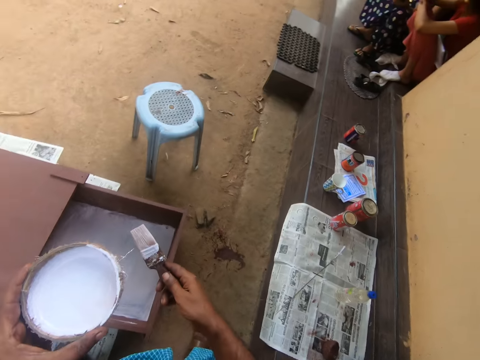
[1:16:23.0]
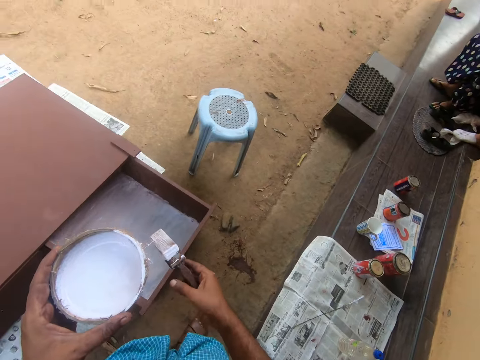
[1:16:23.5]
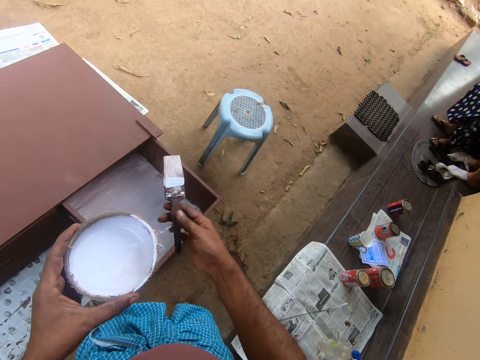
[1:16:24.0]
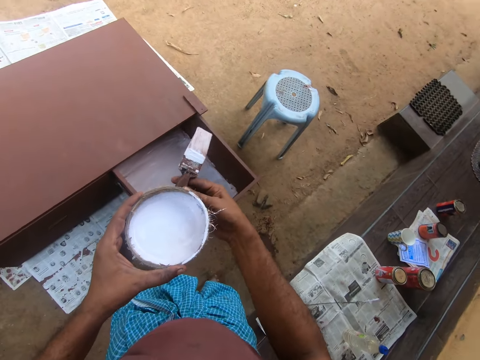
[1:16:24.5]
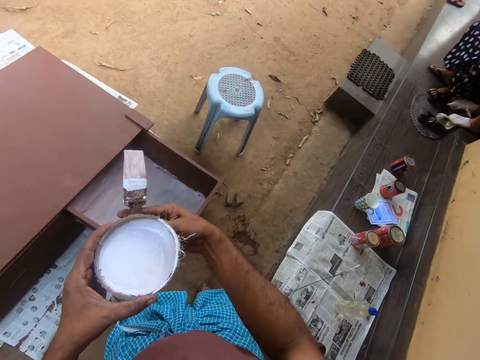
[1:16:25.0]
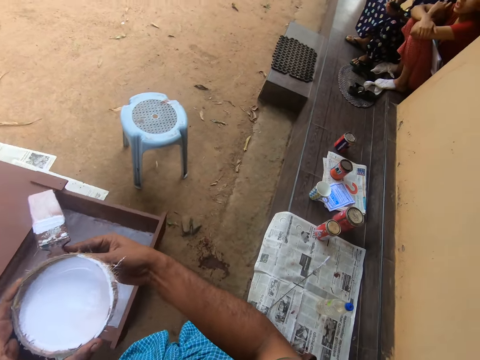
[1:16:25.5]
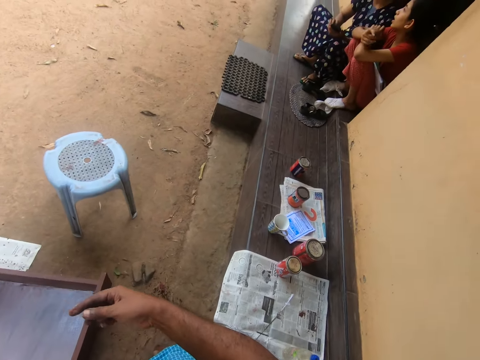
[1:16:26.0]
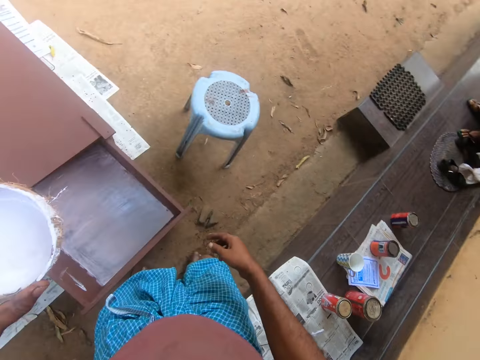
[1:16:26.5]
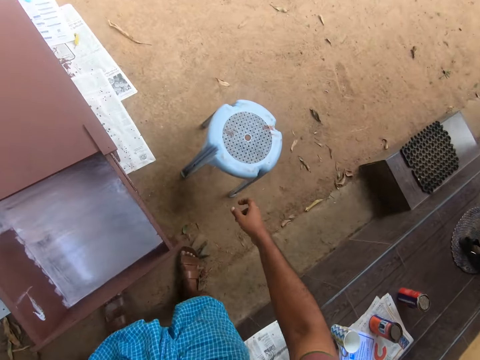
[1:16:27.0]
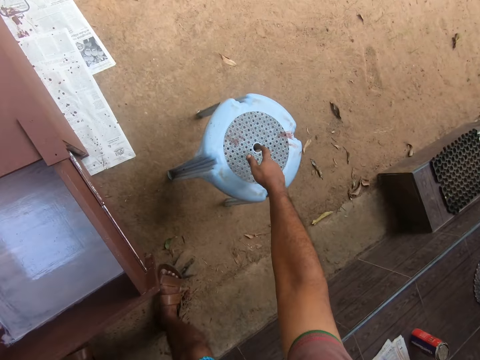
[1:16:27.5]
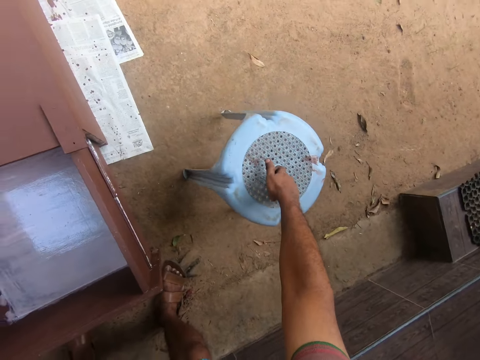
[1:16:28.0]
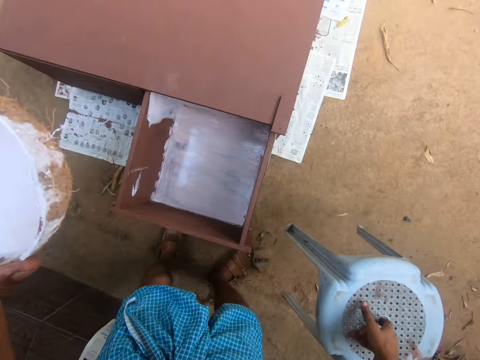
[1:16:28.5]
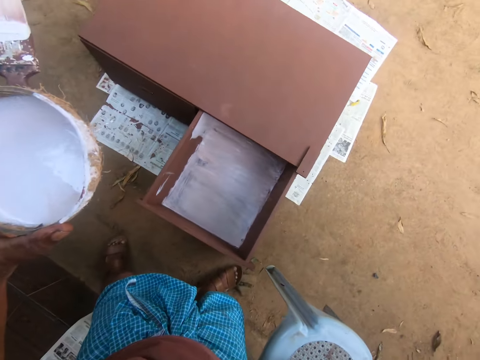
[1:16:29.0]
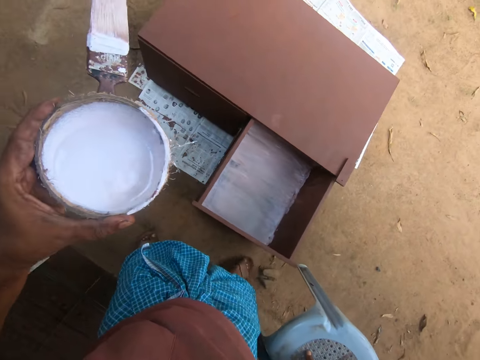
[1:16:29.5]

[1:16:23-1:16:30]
The camera wearer transfers the paint brush to the right hand. He picks up the plastic stool from the ground with his hand. He moves with the plastic stool.

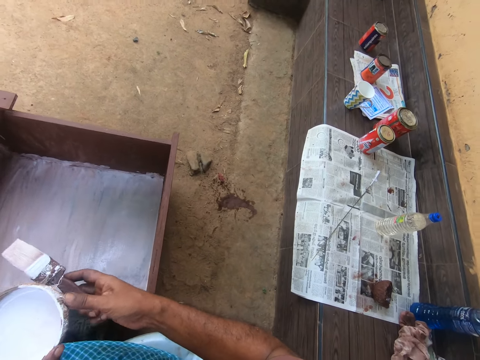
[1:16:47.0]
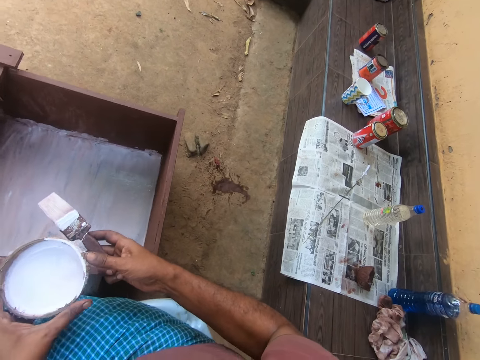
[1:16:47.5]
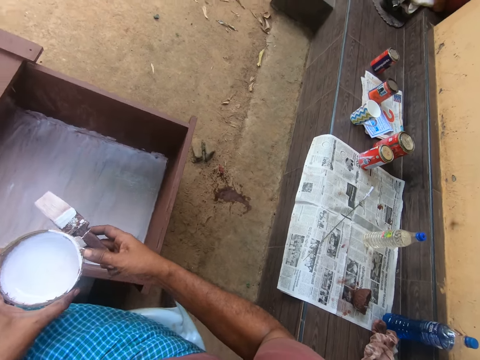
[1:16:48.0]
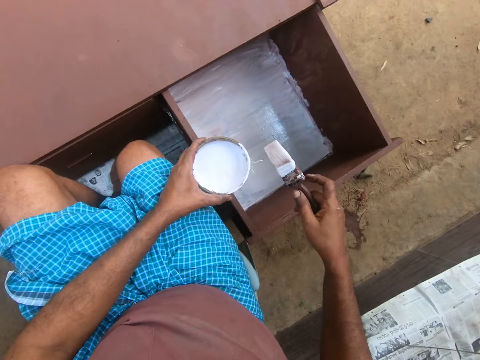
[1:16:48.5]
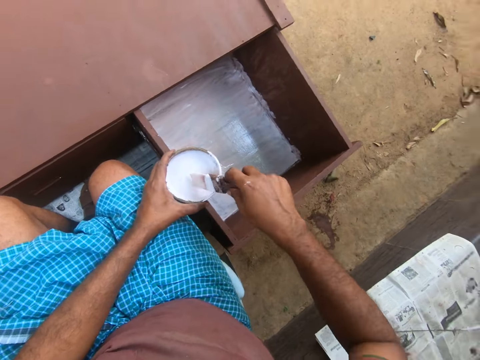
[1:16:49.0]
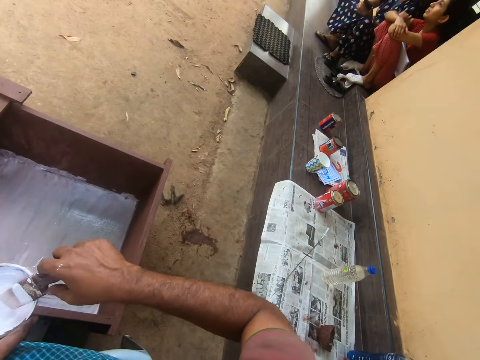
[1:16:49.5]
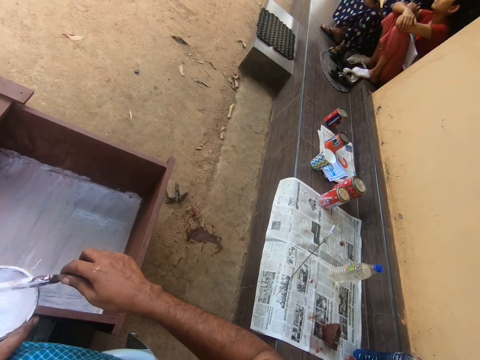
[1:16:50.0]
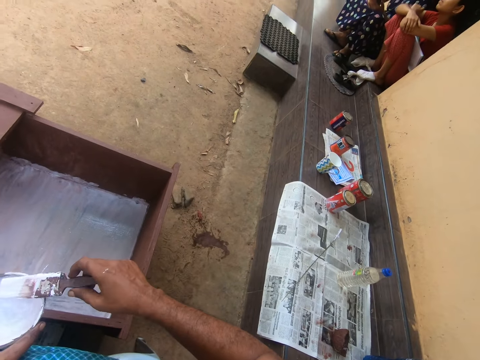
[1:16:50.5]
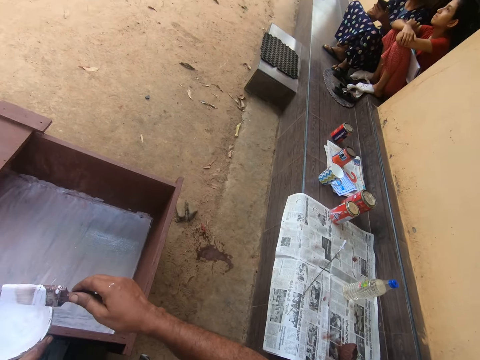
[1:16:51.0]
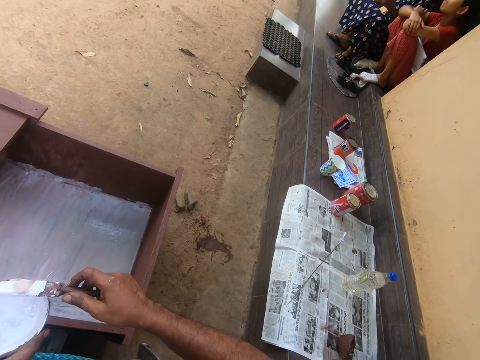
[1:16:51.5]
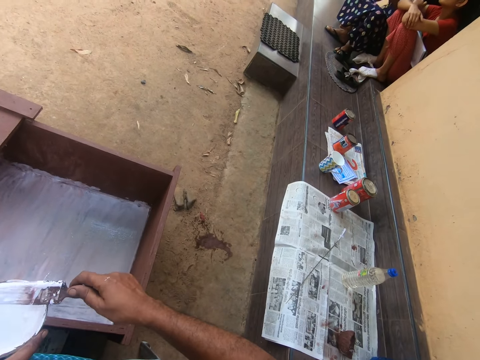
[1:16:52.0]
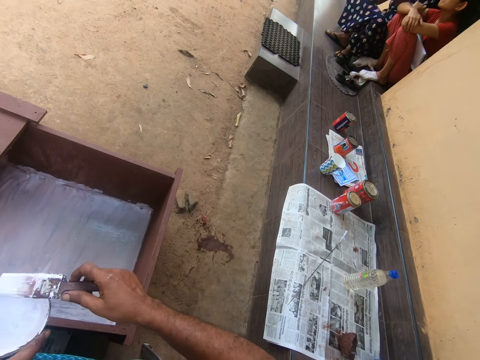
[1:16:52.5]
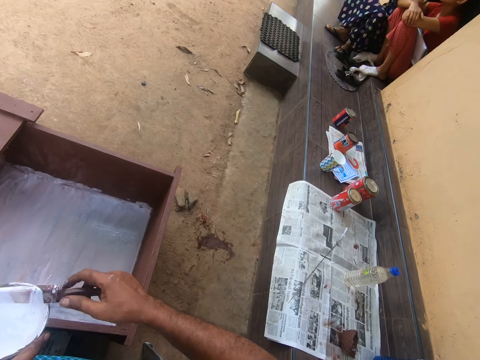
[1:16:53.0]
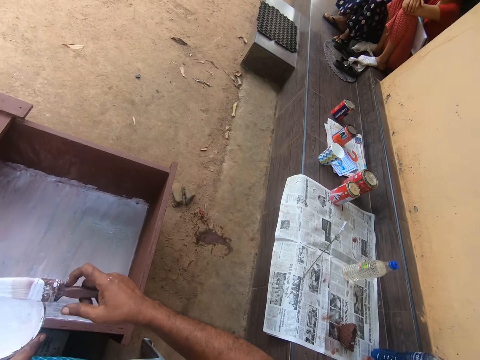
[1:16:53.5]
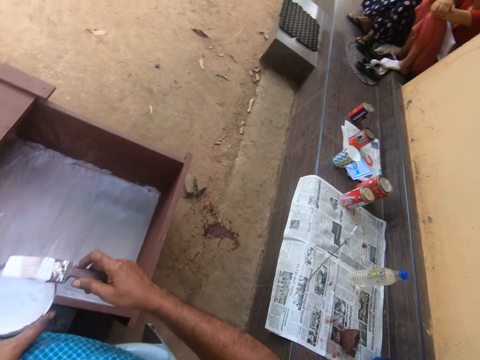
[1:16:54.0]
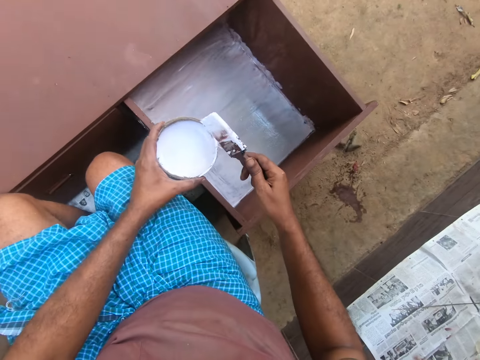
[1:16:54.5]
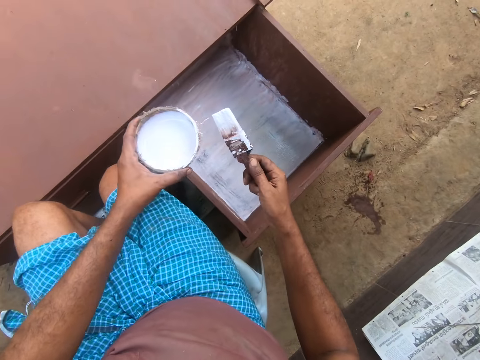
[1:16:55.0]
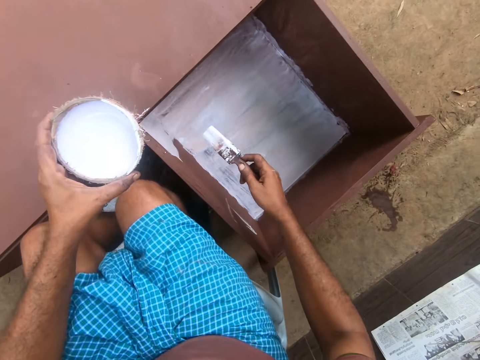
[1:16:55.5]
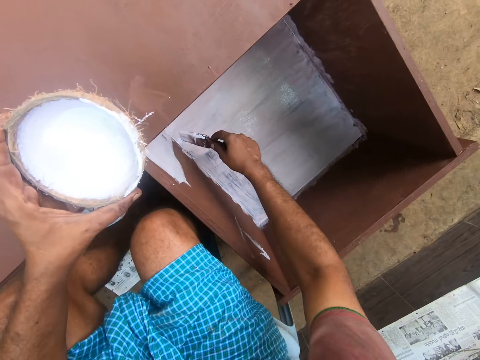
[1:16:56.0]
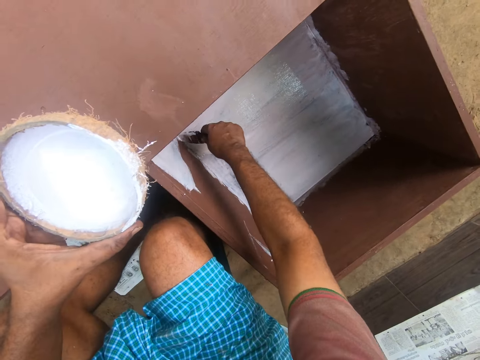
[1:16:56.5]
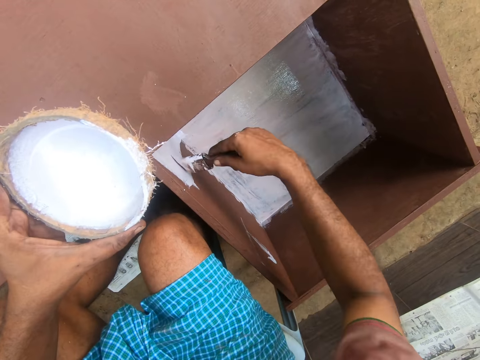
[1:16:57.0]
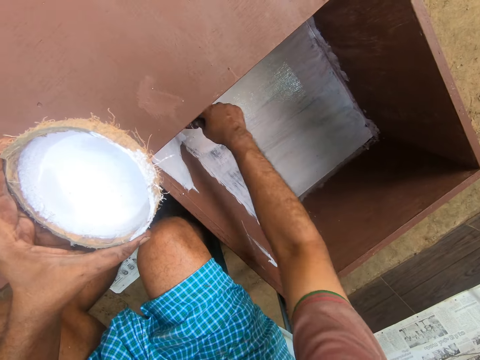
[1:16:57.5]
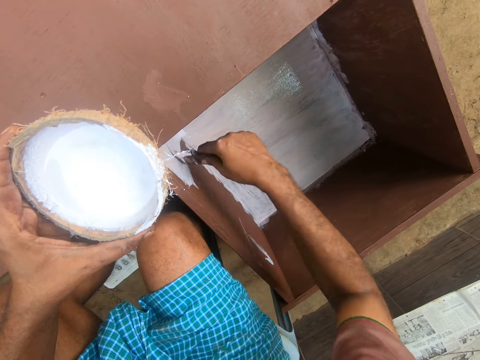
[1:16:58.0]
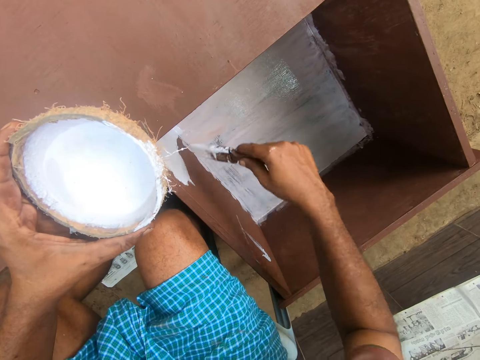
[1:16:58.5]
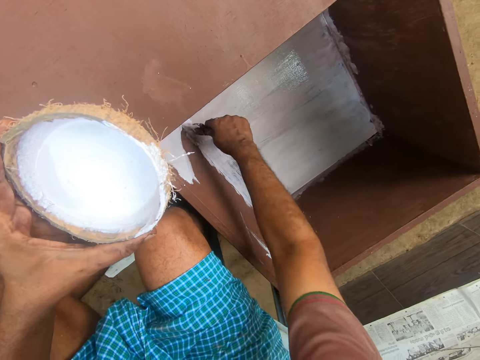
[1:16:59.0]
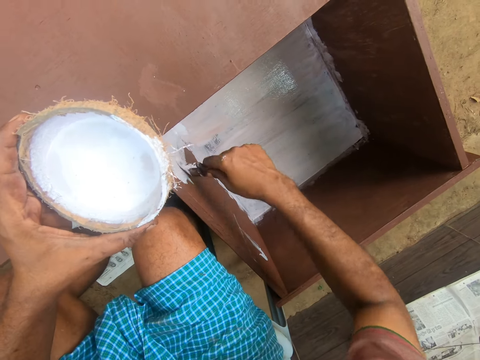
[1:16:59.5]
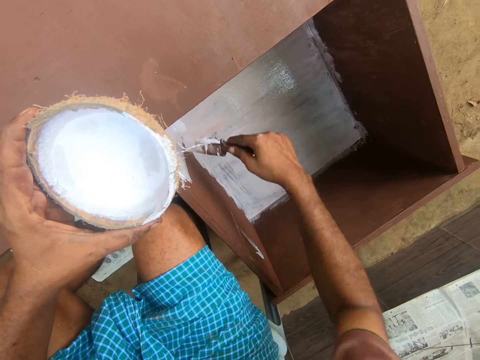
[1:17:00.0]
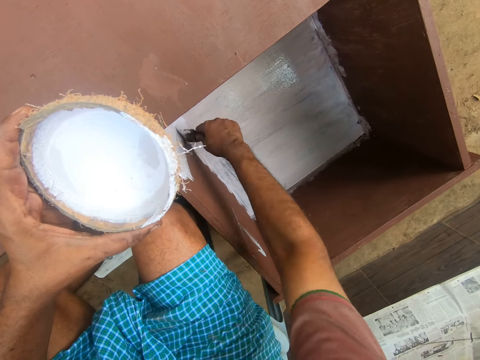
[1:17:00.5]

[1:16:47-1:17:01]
The camera wearer dips the paint brush in the paint in the coconut shell. They twist the paint brush on the coconut shell. They paint the drawer with the paint brush.

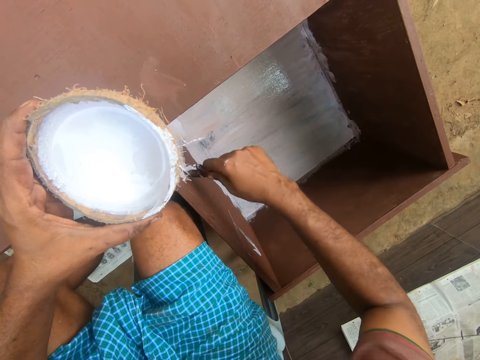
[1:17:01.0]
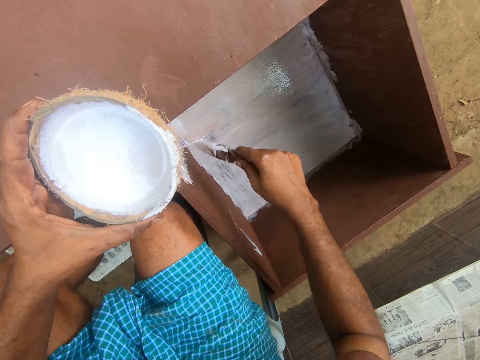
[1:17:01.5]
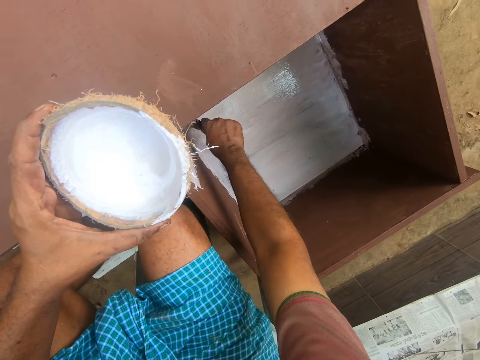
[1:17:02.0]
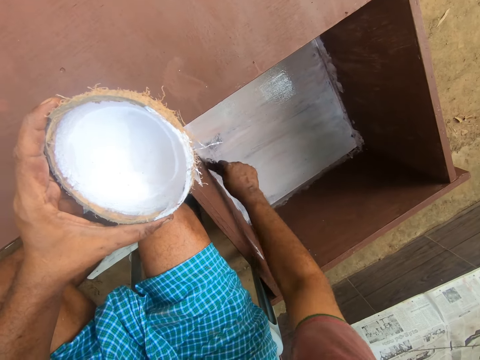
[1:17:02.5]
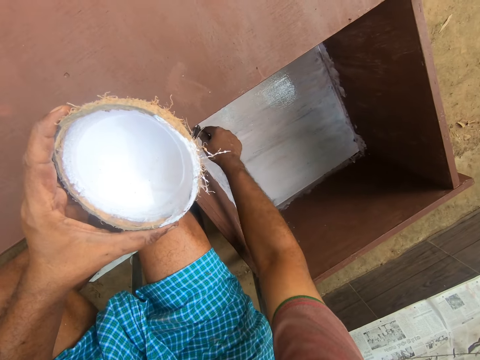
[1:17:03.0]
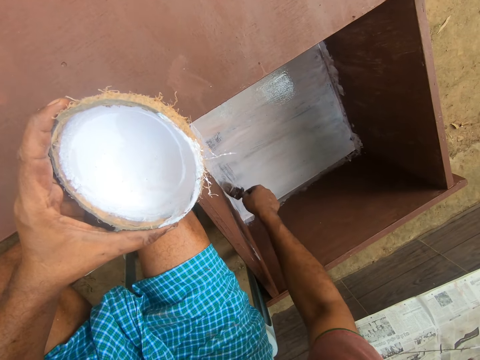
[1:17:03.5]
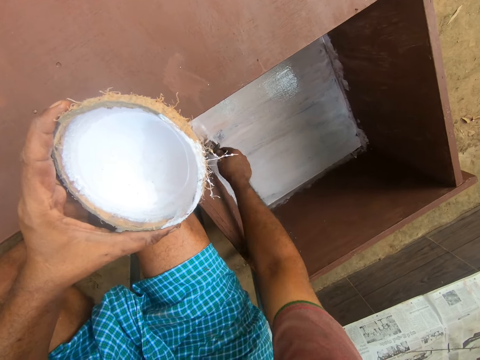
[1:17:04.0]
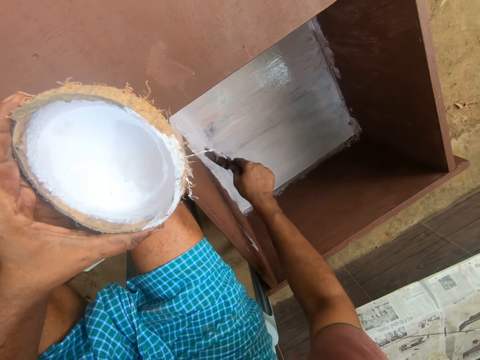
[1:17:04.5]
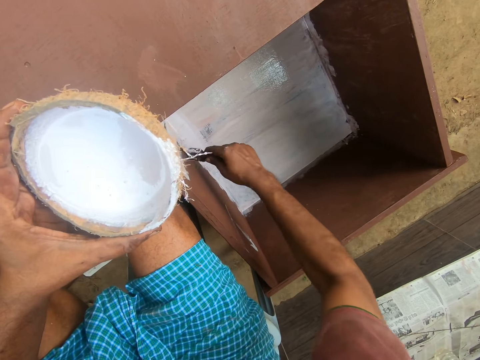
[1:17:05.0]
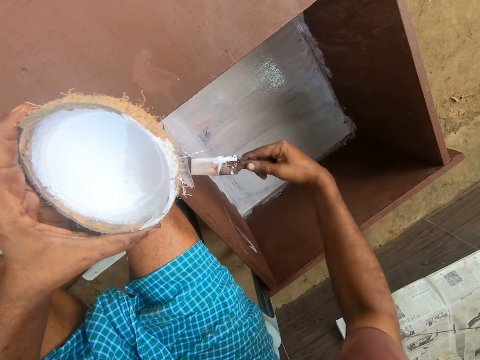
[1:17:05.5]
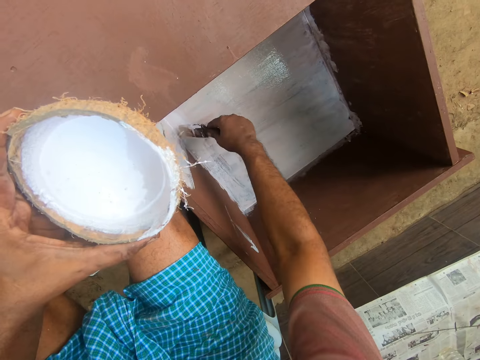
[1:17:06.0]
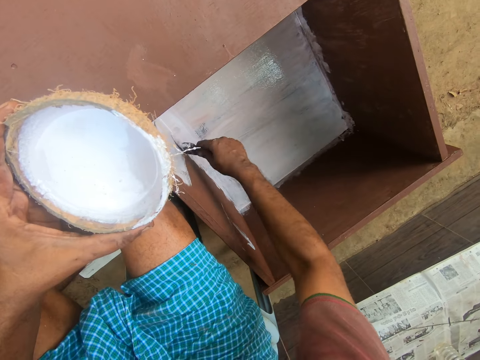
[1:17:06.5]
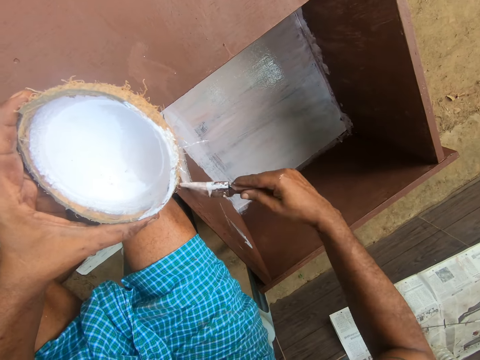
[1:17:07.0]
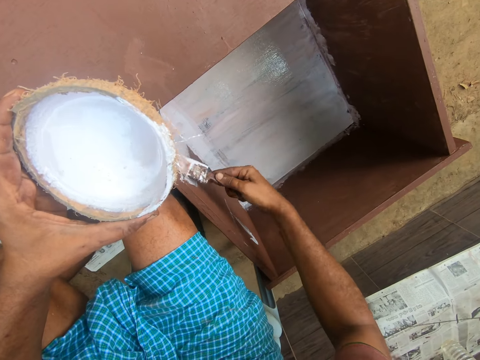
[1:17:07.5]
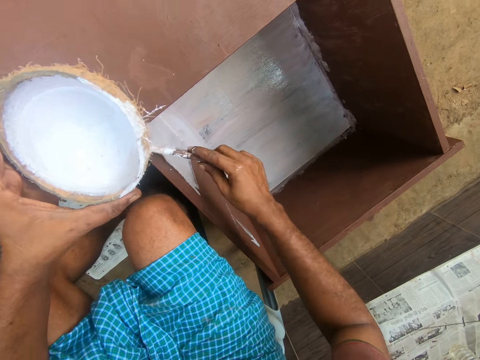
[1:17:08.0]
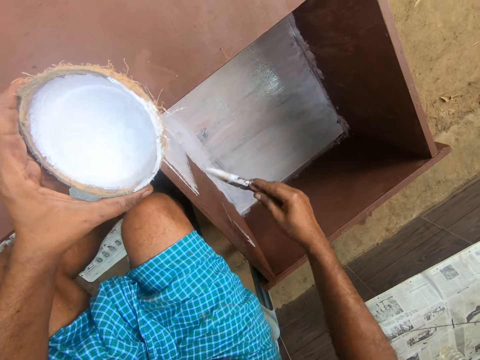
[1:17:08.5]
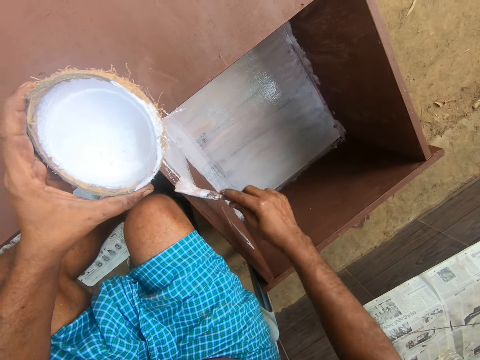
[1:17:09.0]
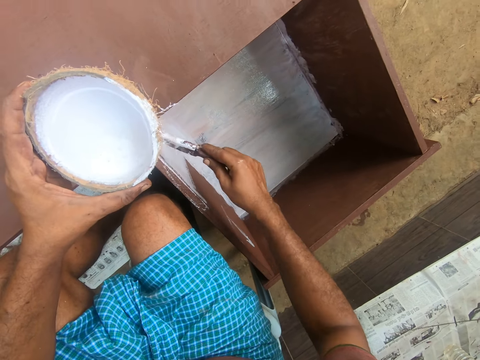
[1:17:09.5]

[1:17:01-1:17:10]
The camera wearer talks to a woman.
